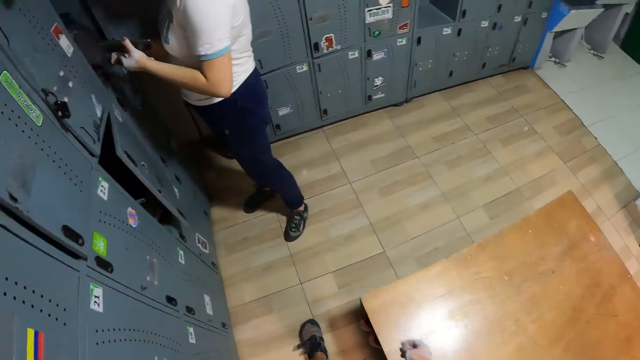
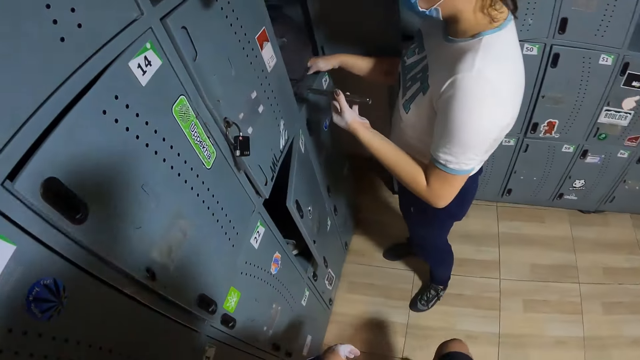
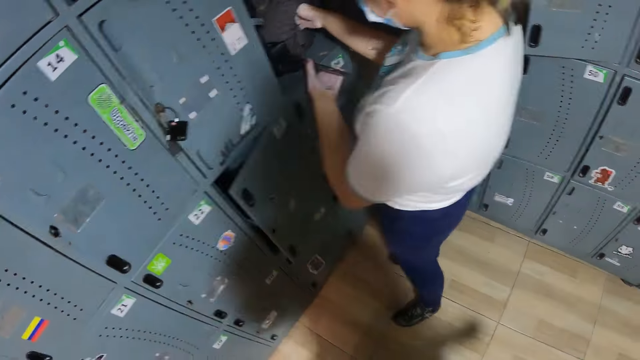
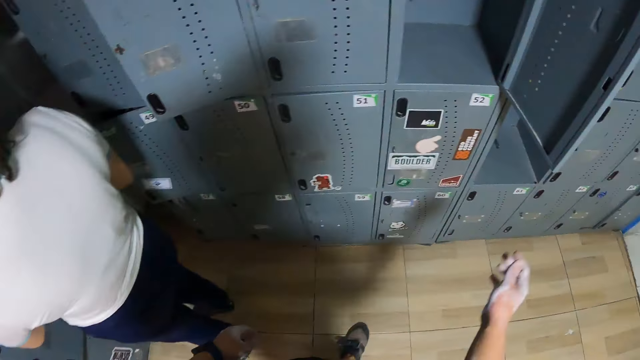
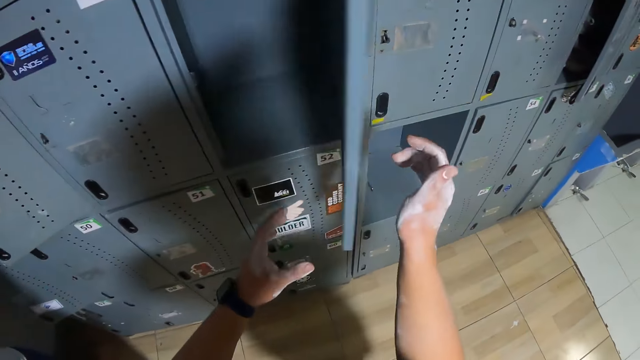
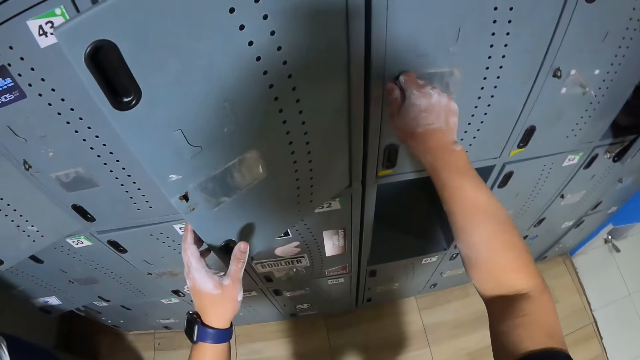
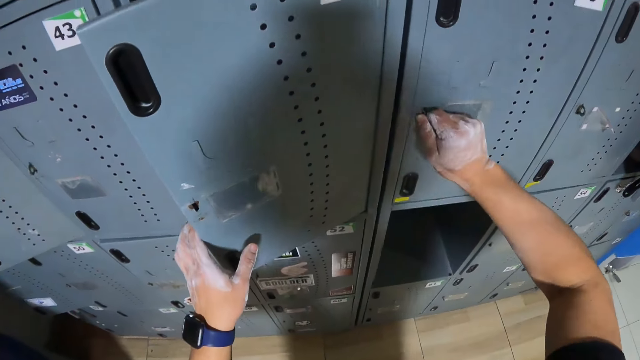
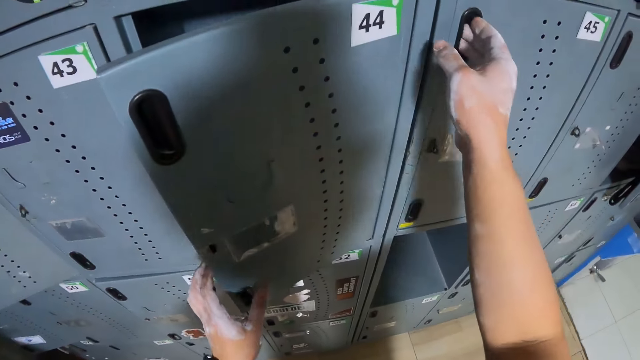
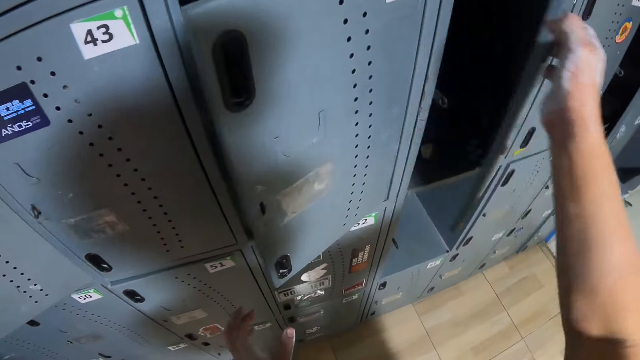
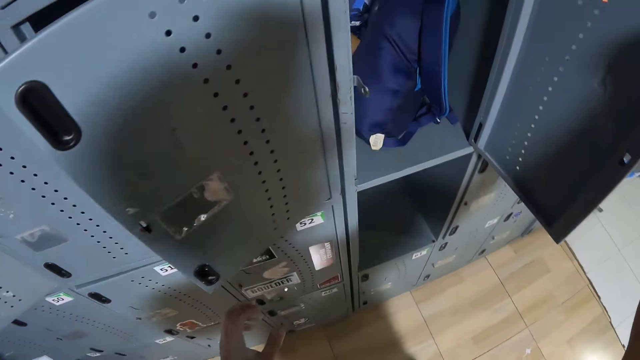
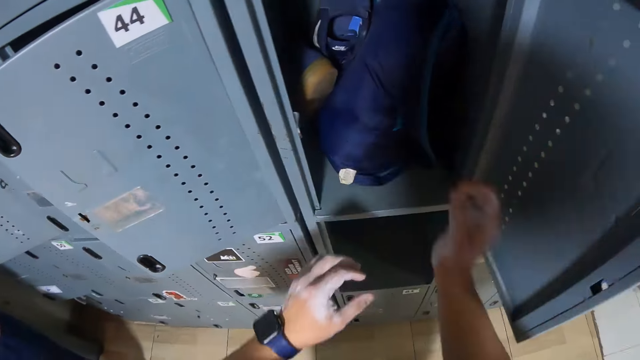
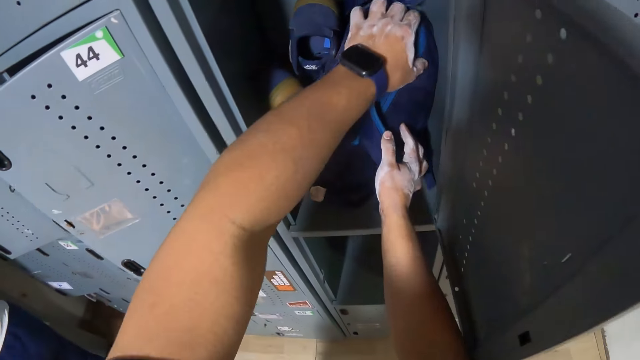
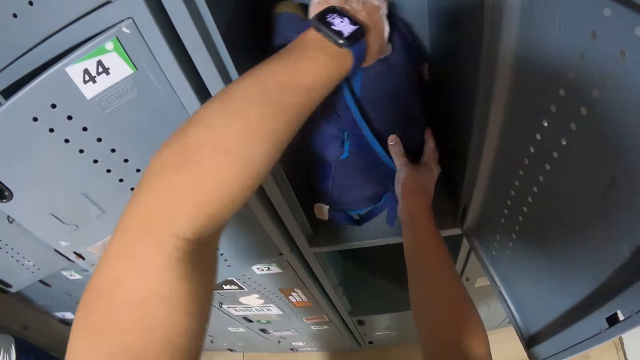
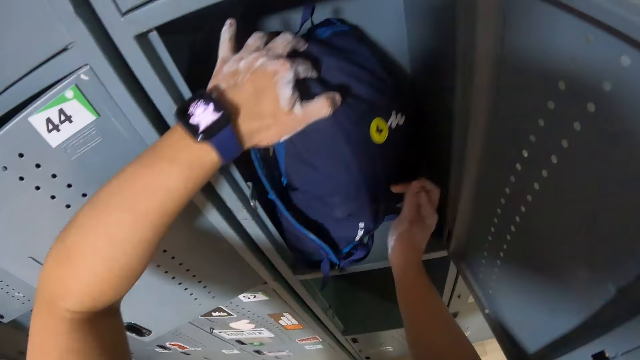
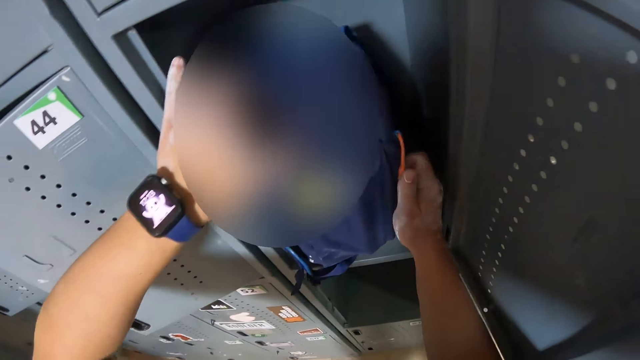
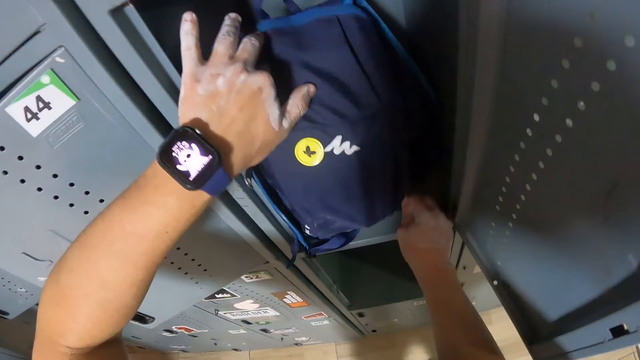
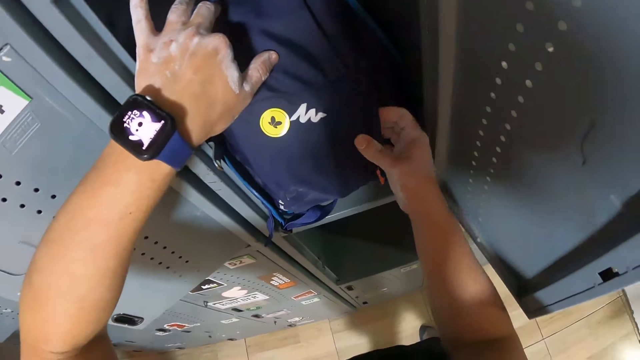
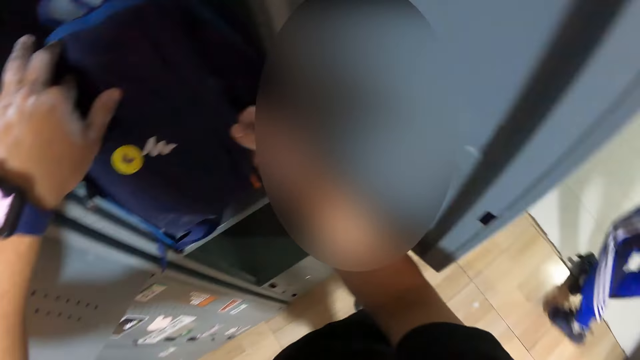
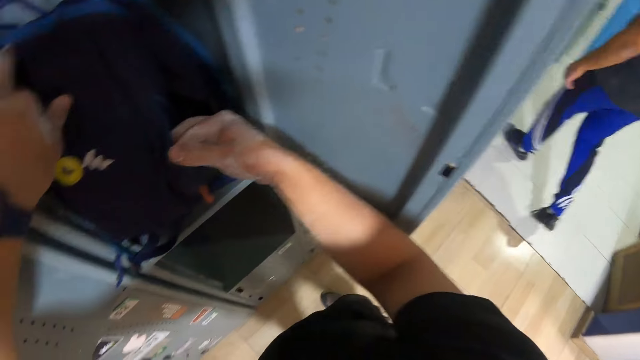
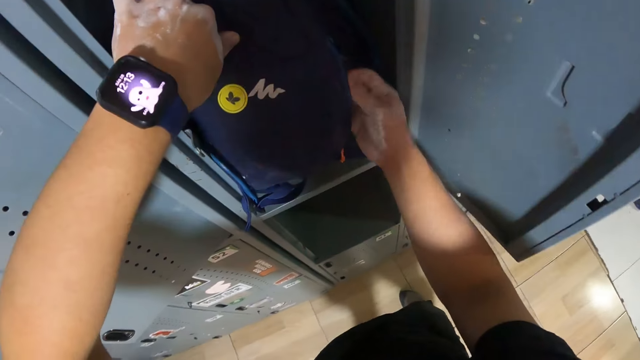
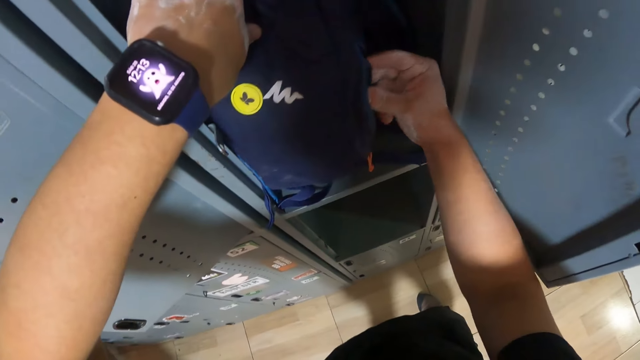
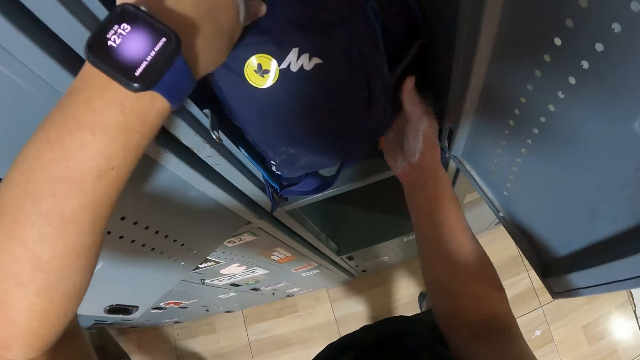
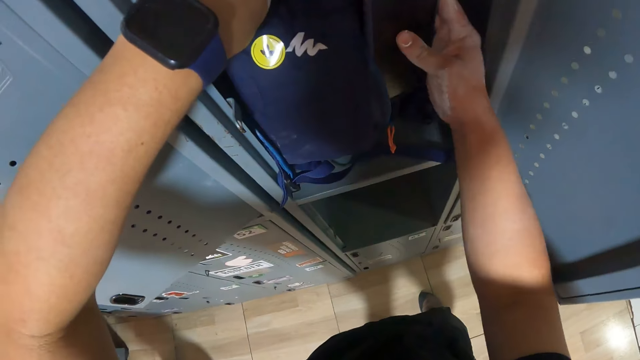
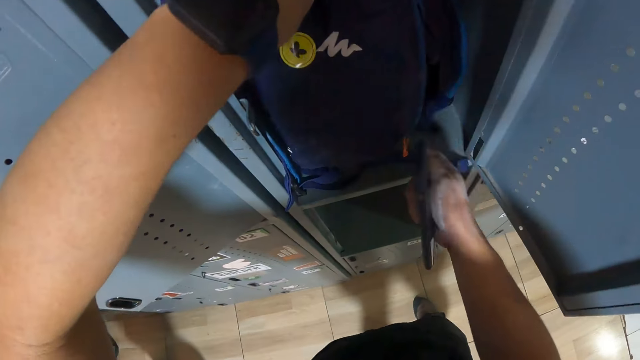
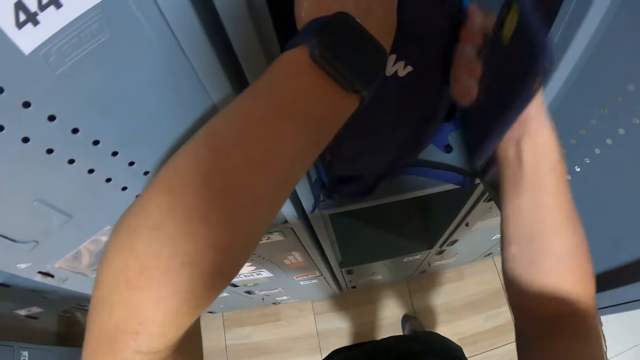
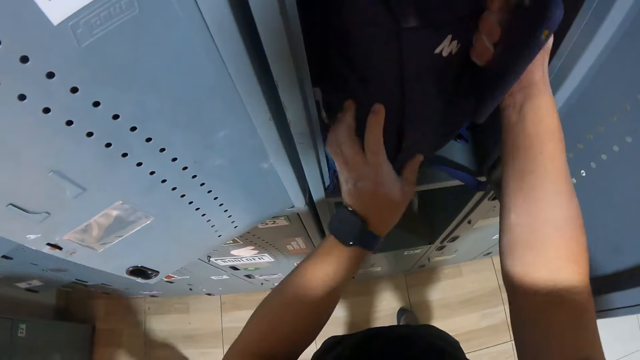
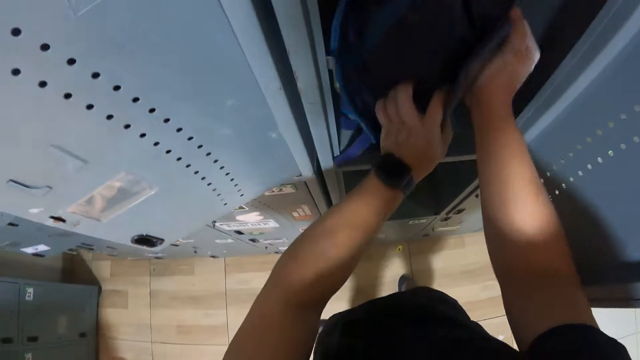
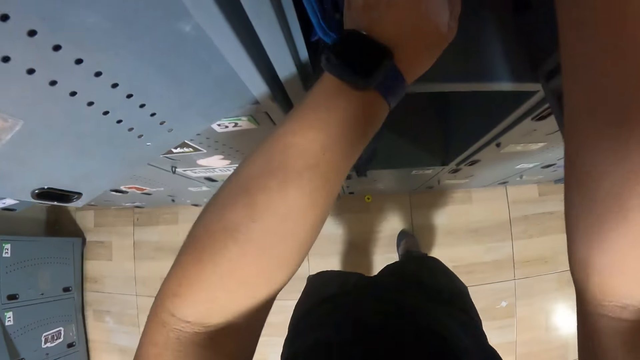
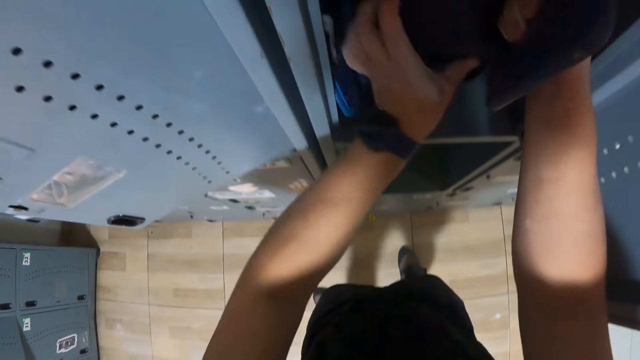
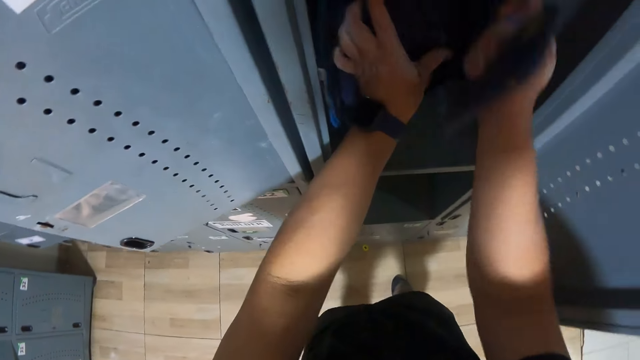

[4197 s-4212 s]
The camera wearer closes a locker with his left hand. He opens the locker with his right hand. He holds the locker's door with his left hand. He holds a bag in the locker with both hands. He opens the bag with his right hand. He puts his right hand into the bag. He removes a phone from the bag with his right hand. He closes the bag with his right hand. He pushes the bag into the locker with both hands.

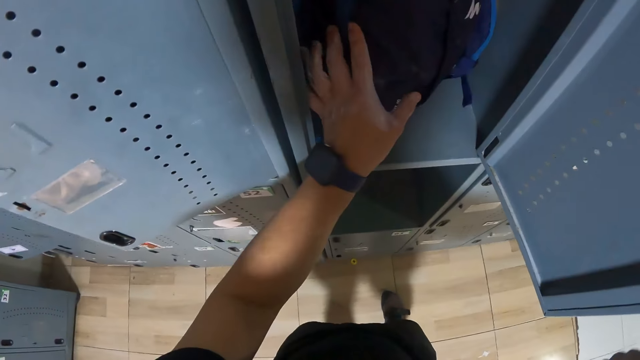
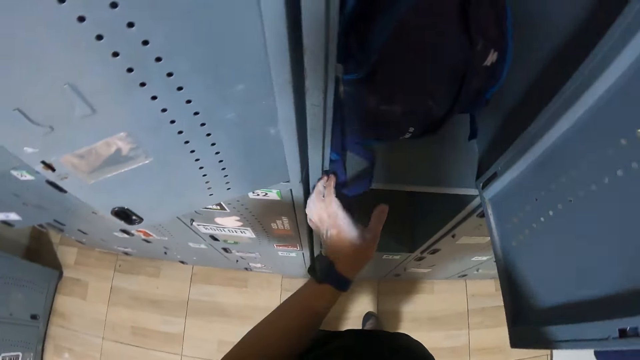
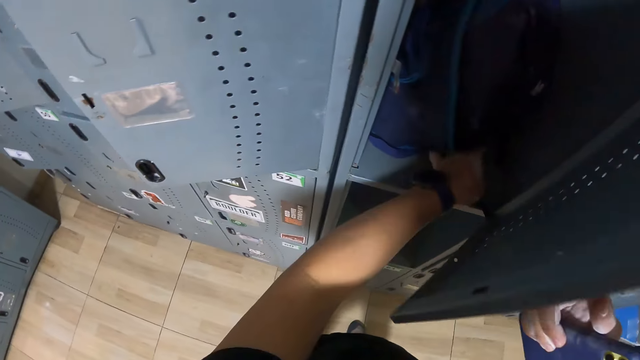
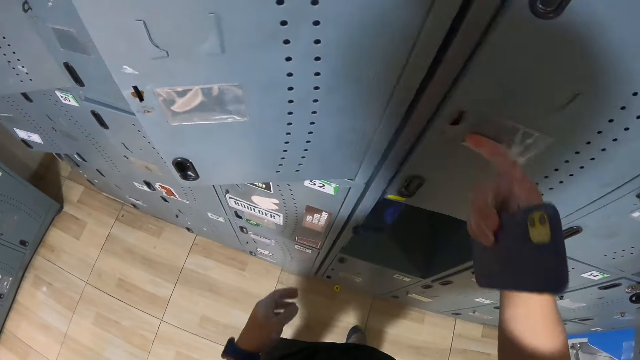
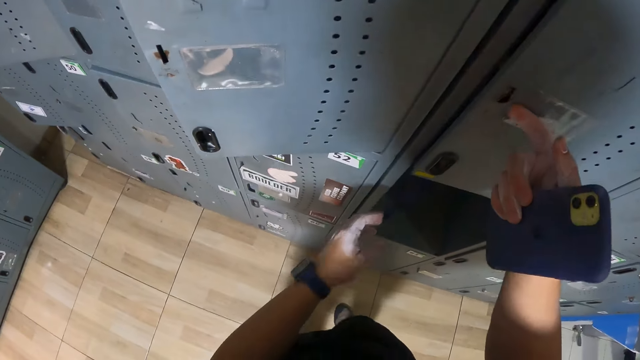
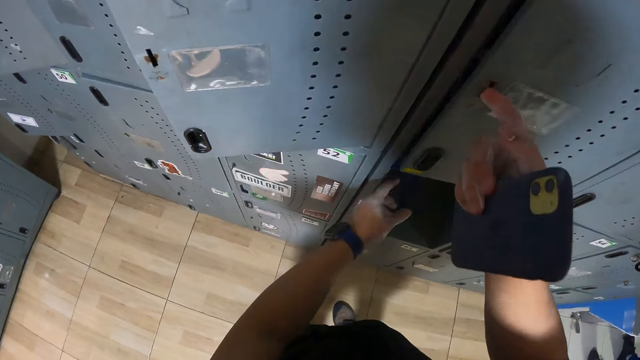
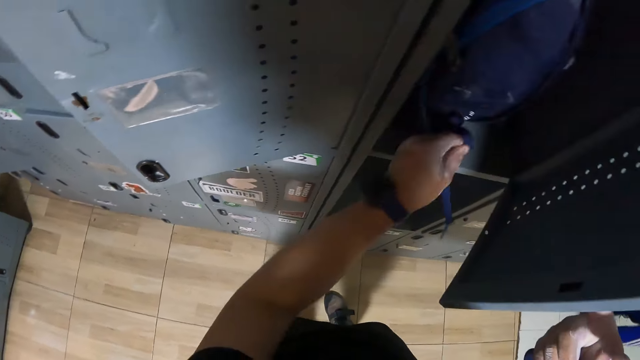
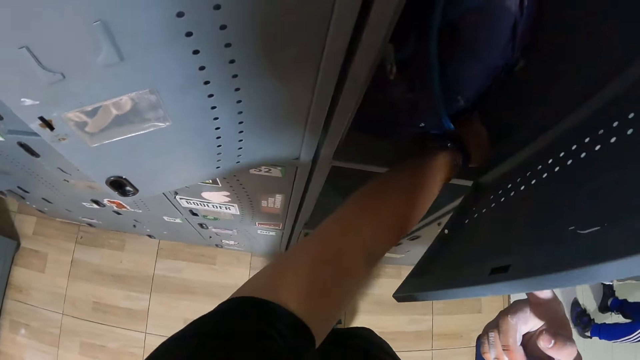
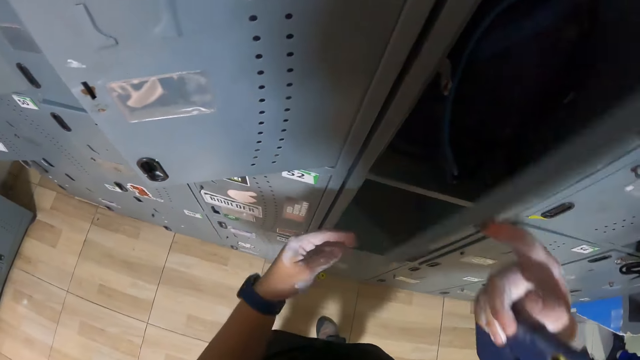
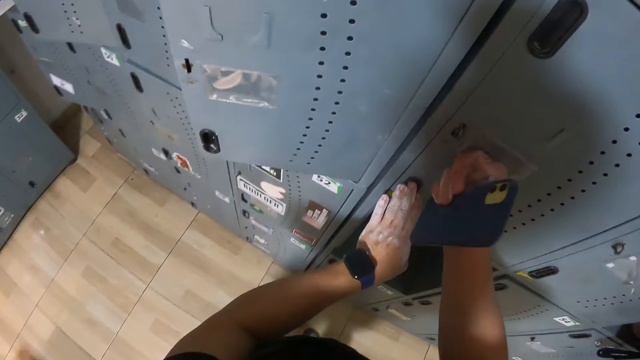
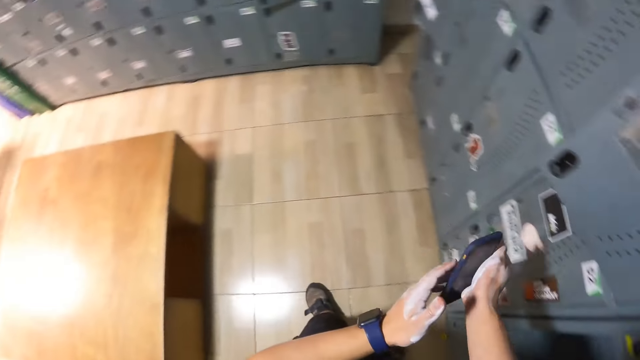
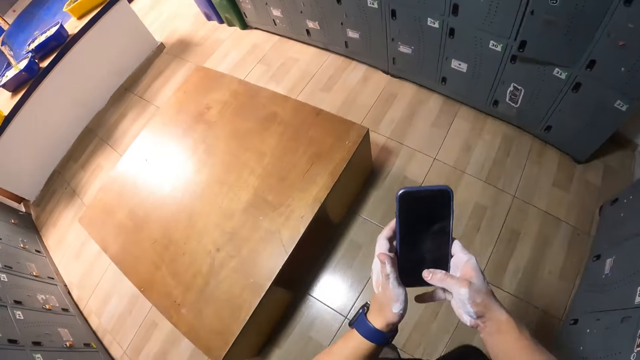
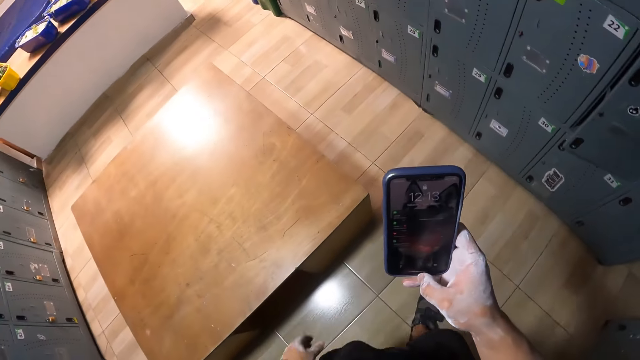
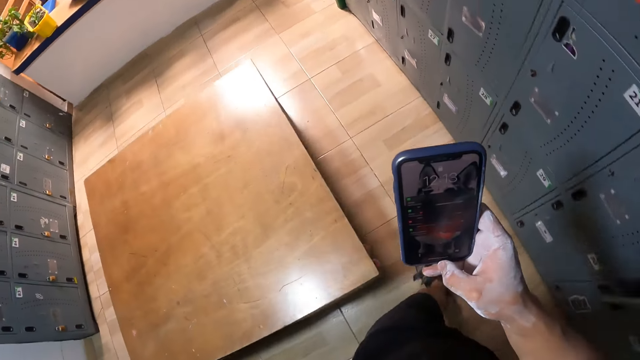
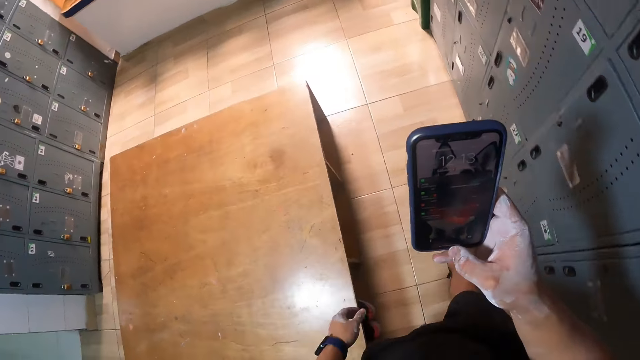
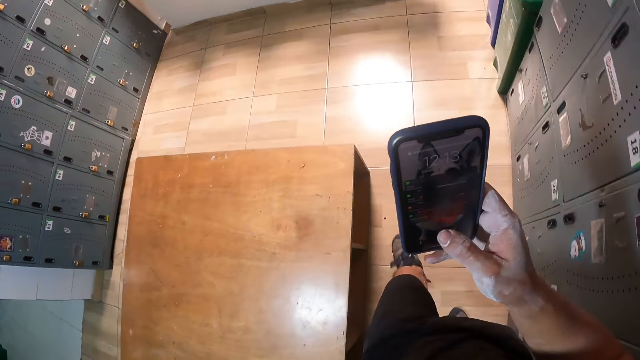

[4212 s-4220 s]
The camera wearer holds the bag in place with his left hand. He closes the locker with his right hand. He opens the locker with his right hand. He puts the bag's strap into the locker. He closes the locker with his right hand. He closes the locker with both hands. He holds the phone with both hands. He holds the phone with his right hand. He operates the phone with his right hand.
